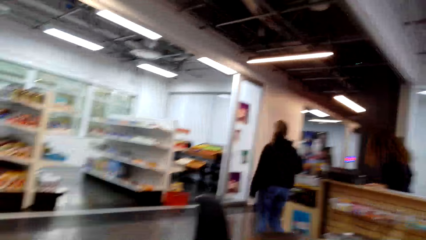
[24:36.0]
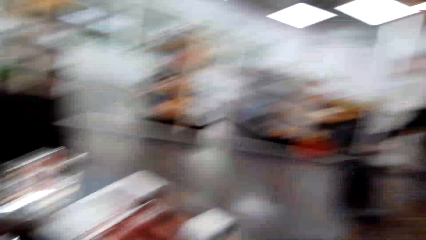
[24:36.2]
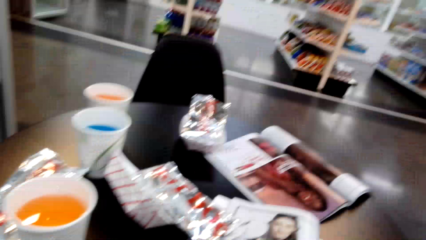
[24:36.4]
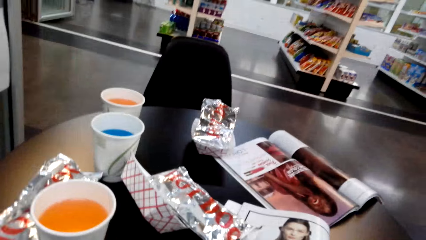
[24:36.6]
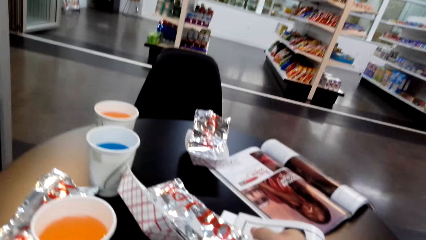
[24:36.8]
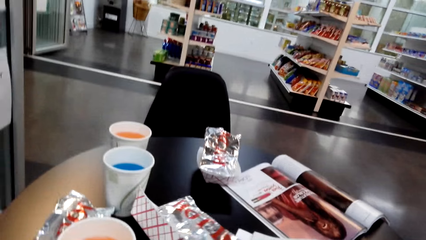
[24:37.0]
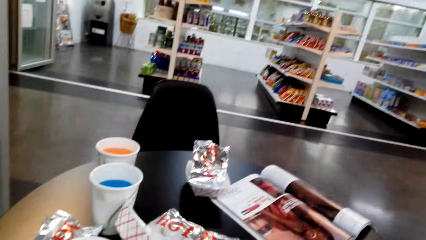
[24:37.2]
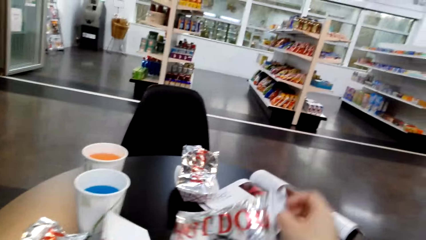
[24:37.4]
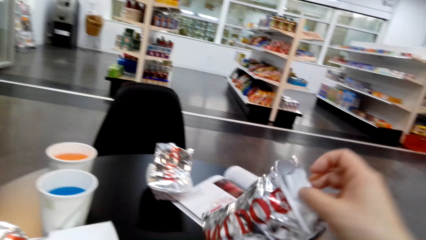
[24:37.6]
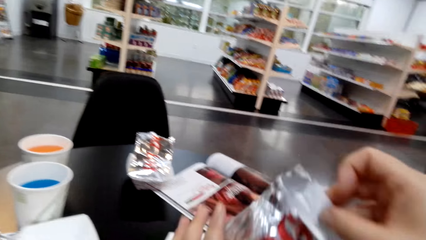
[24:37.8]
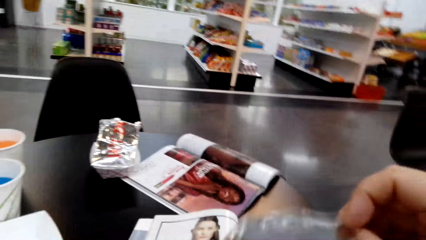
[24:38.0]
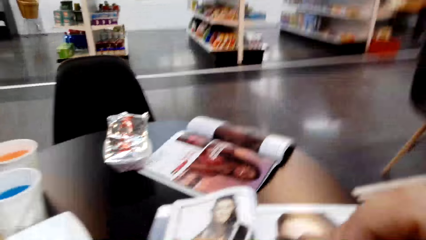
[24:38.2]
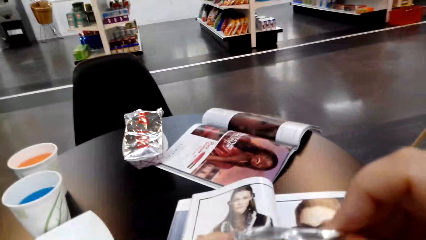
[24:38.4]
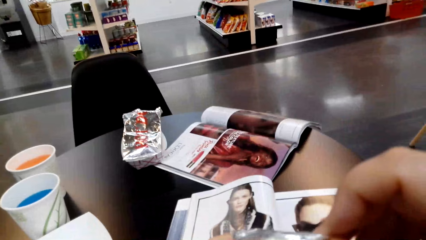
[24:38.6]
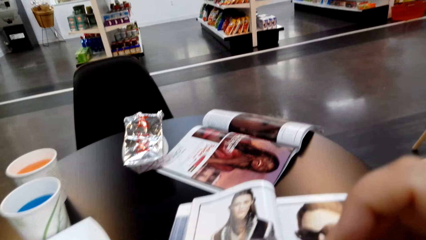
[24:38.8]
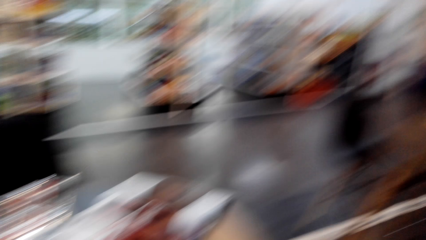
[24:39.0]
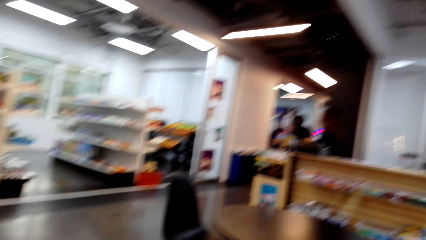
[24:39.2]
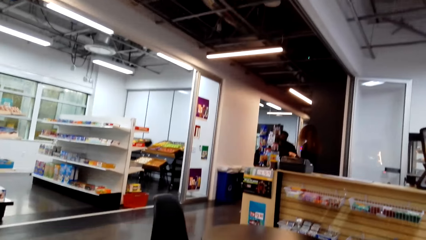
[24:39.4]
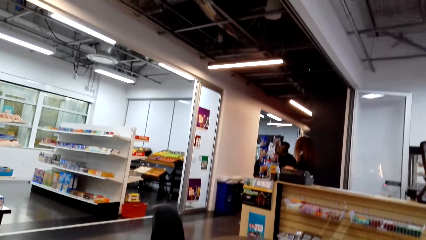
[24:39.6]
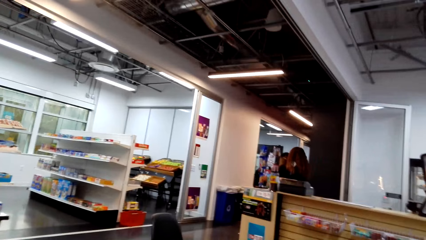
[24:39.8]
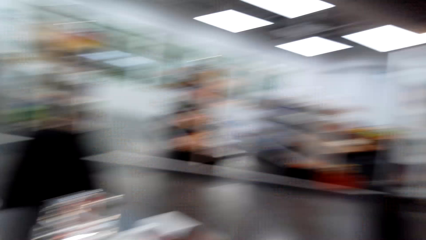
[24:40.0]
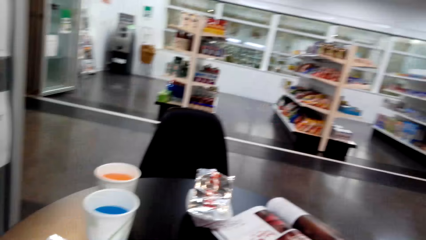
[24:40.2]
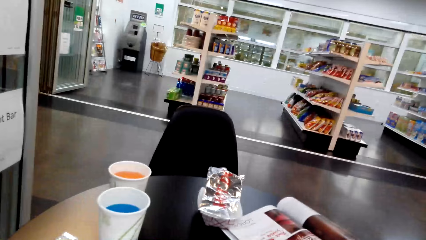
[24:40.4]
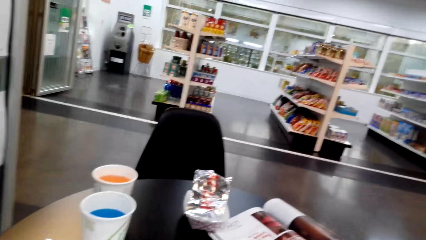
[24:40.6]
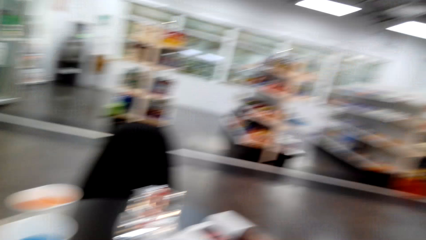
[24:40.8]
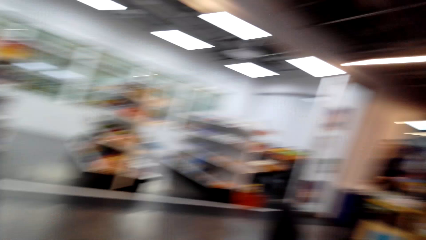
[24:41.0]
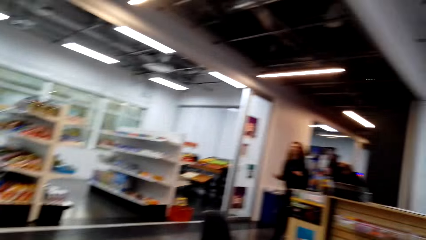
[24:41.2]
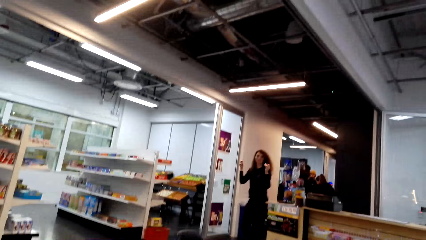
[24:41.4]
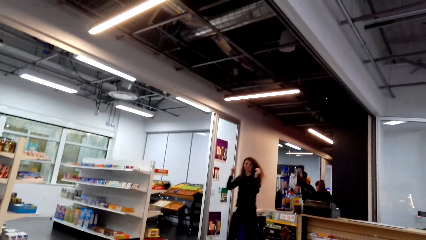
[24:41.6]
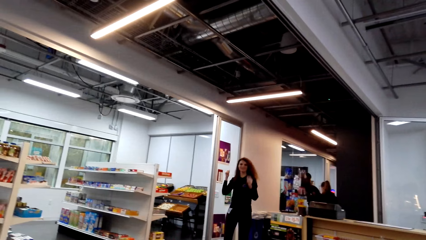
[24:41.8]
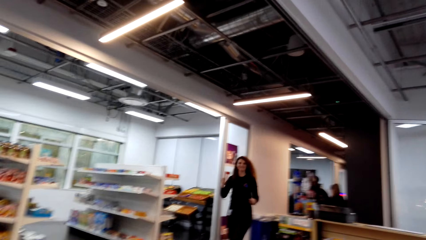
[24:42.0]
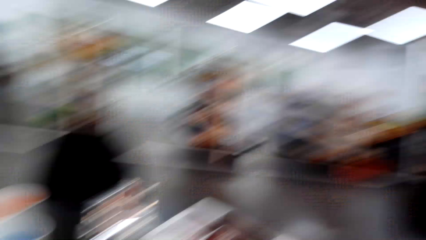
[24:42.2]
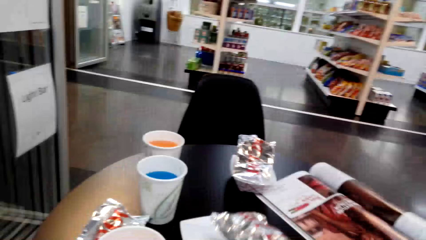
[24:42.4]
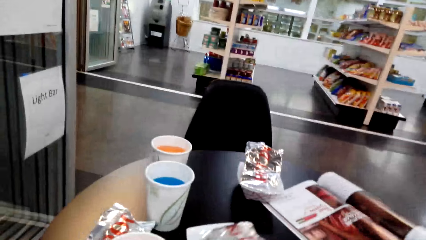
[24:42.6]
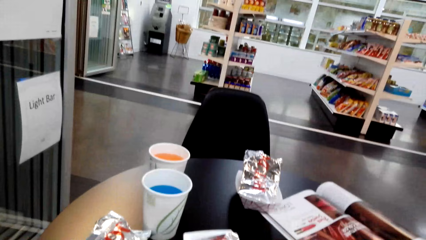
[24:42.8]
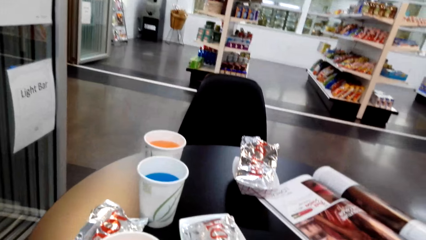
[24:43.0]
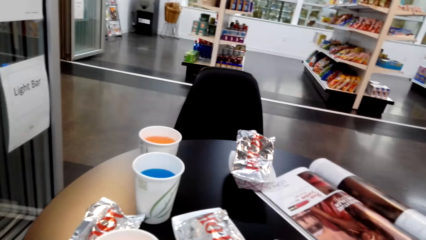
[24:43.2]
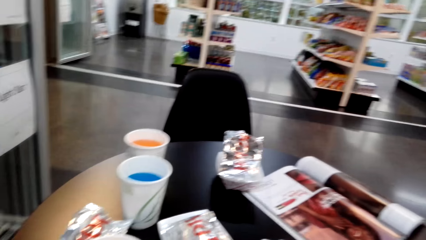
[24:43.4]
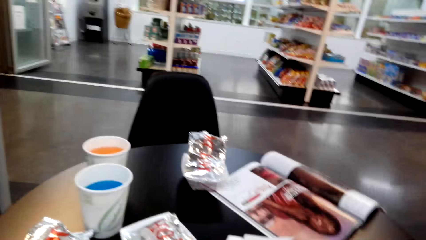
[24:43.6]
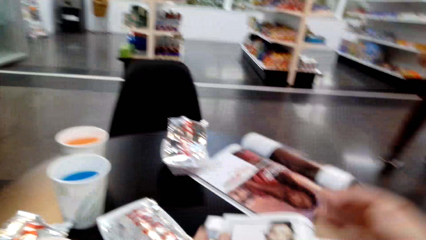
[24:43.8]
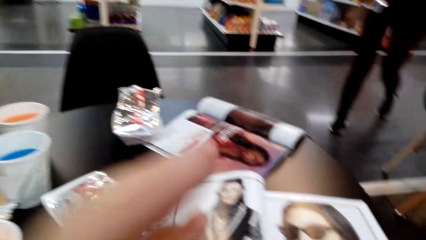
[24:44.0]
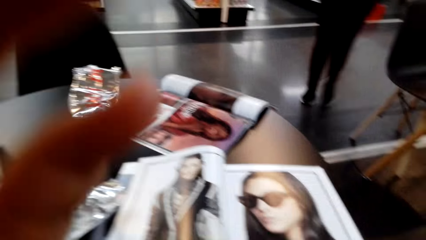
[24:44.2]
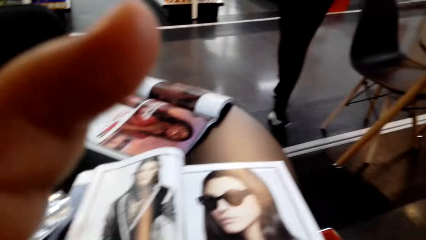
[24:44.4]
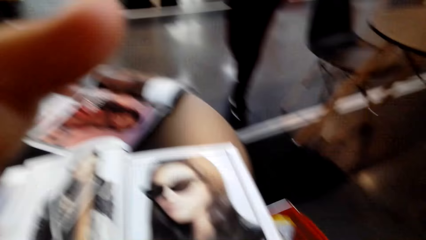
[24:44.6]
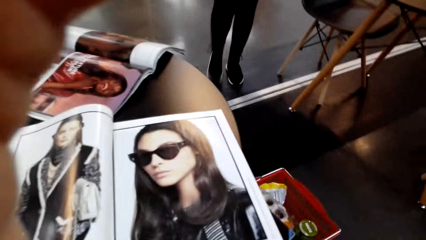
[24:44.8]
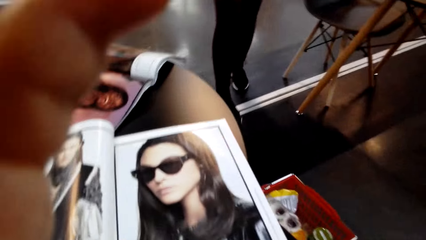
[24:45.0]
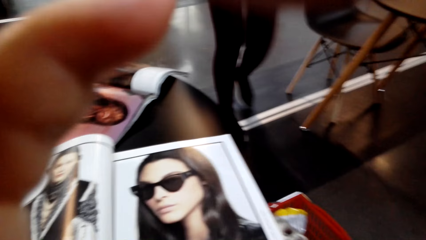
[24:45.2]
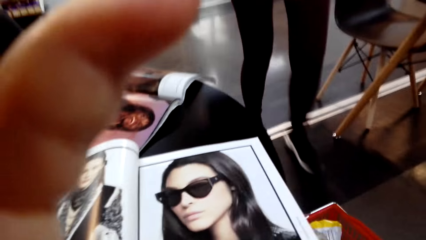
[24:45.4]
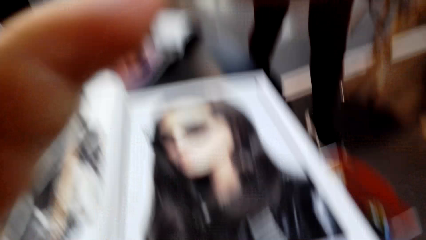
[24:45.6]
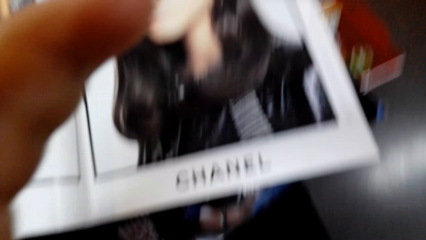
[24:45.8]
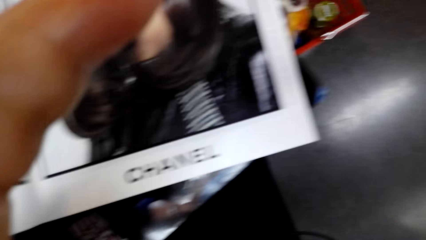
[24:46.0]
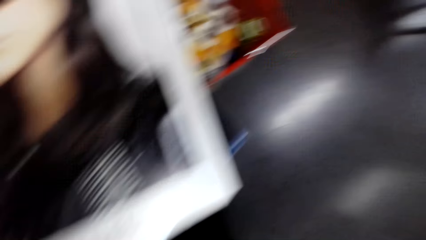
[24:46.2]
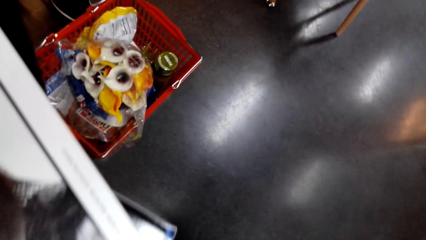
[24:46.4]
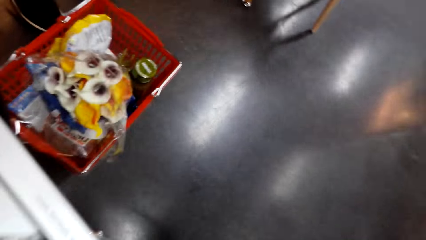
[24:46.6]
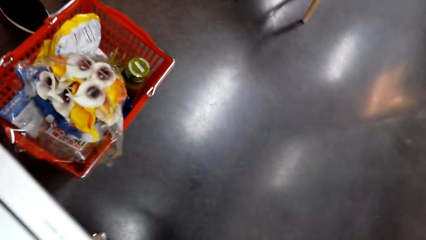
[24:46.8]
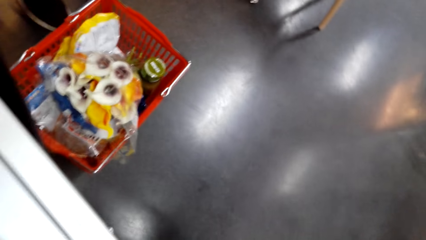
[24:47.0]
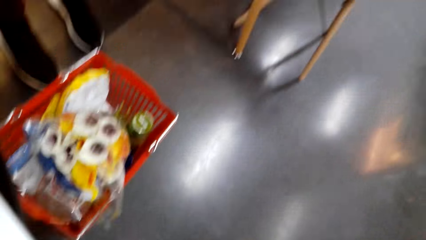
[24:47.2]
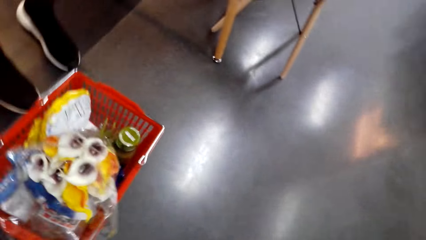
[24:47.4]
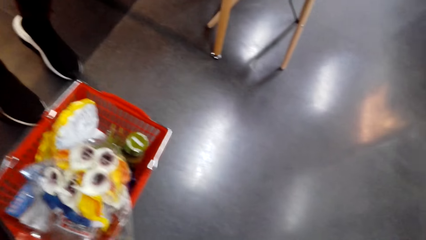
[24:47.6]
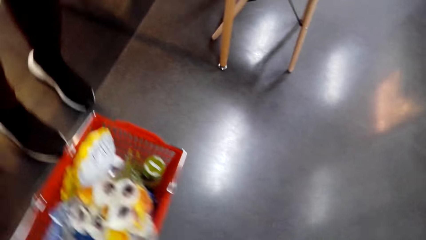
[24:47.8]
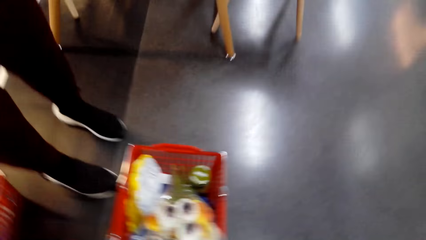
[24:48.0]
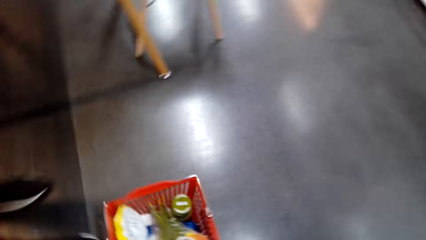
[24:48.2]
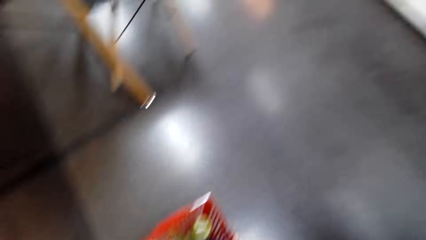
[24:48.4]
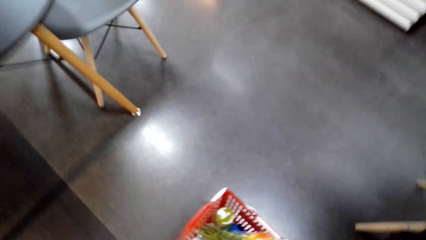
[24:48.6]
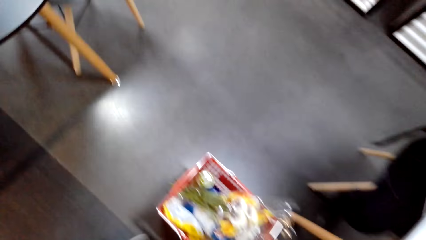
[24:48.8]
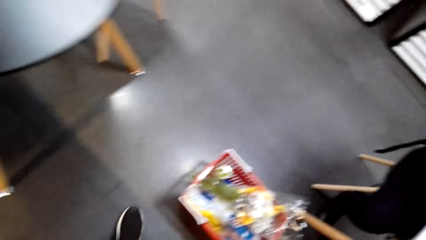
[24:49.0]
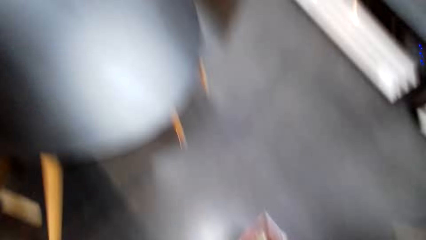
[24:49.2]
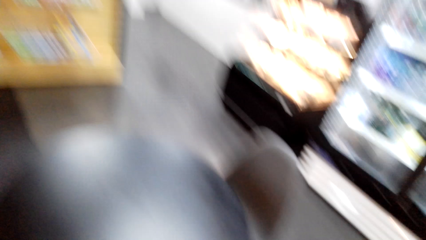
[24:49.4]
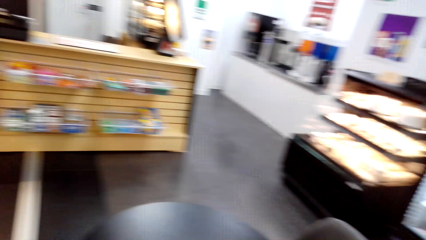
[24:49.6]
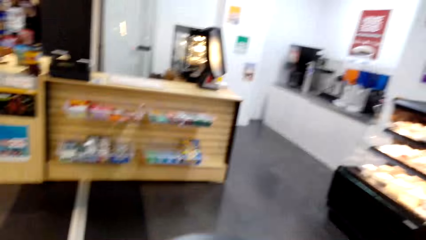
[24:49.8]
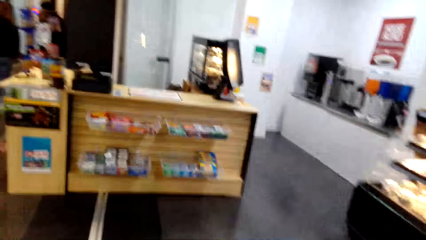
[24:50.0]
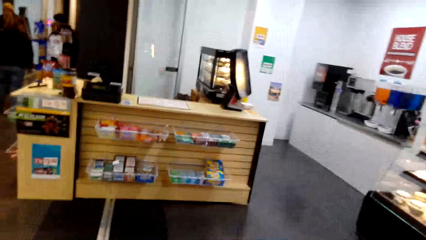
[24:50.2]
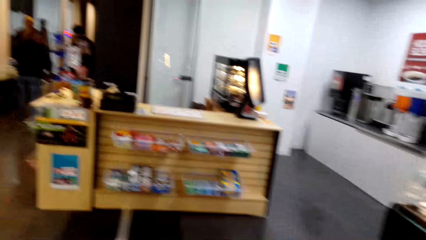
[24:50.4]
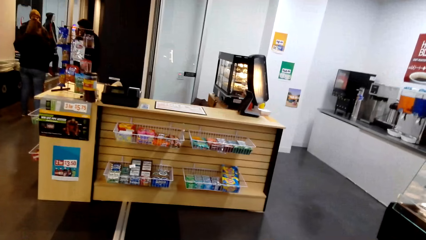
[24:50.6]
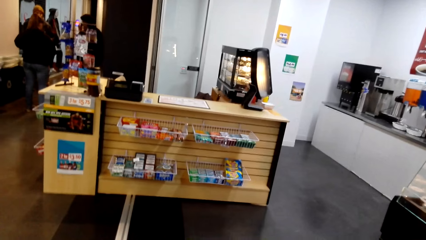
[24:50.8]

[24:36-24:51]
The camera wearer looks around. They pick up a sandwich on the table. They look around. They look around again. A person sways hands. Another person walks in the supermarket. The camera wearer looks around. They touch the camera. They adjust the camera. They look around.
